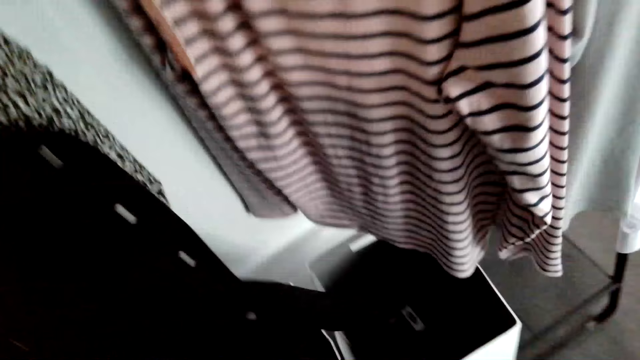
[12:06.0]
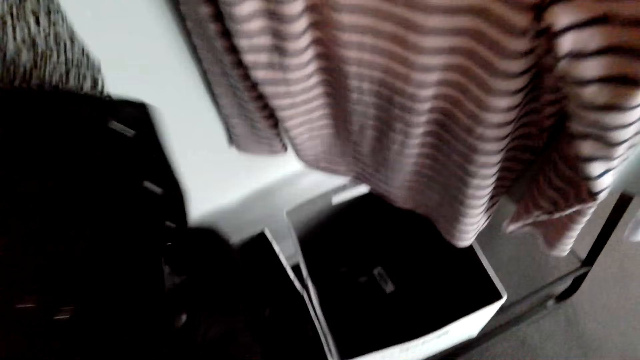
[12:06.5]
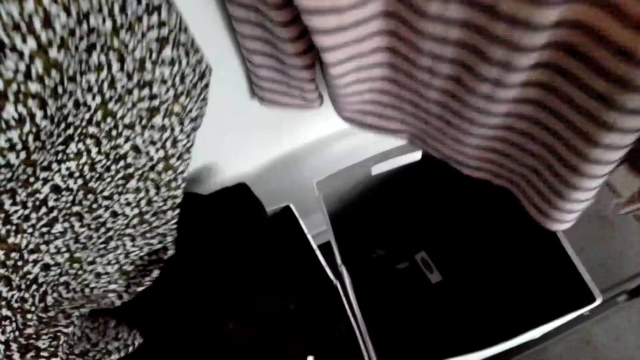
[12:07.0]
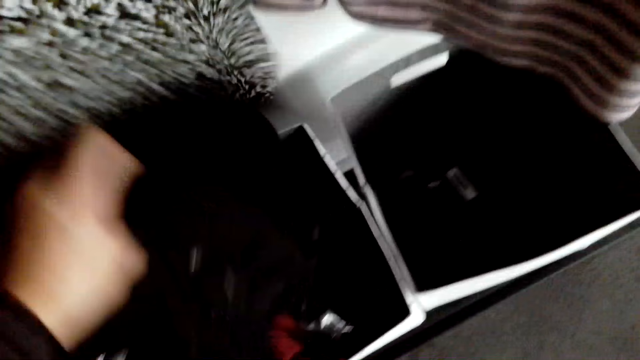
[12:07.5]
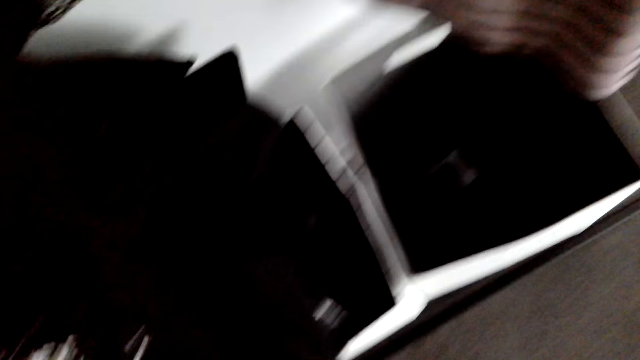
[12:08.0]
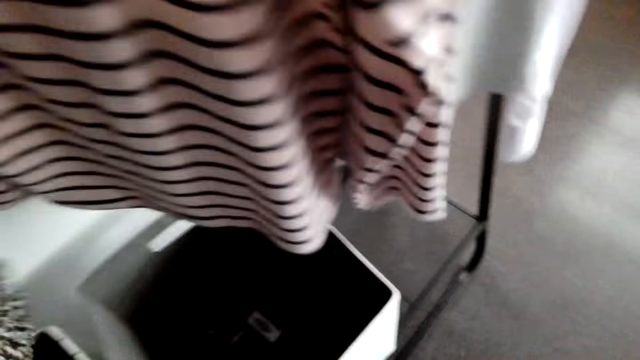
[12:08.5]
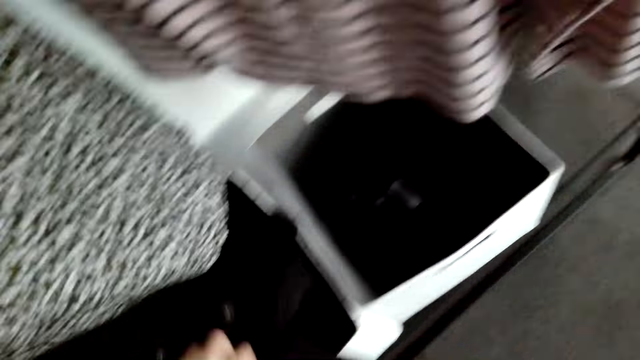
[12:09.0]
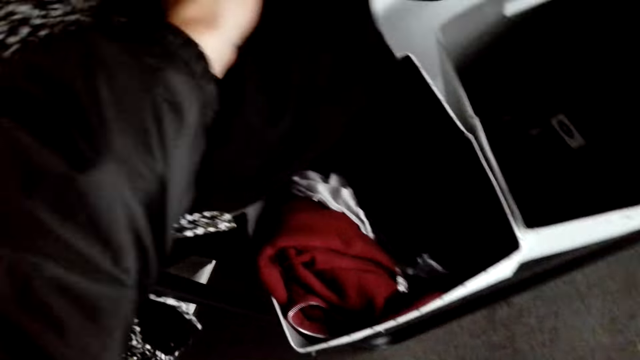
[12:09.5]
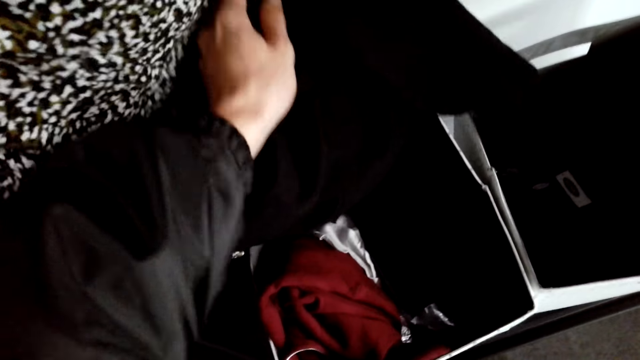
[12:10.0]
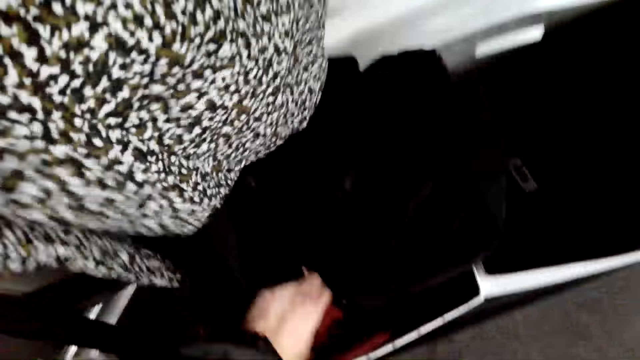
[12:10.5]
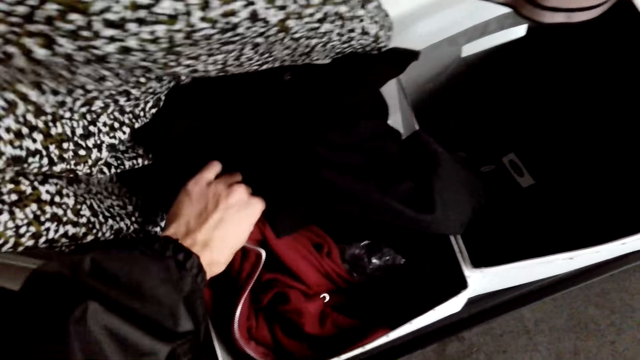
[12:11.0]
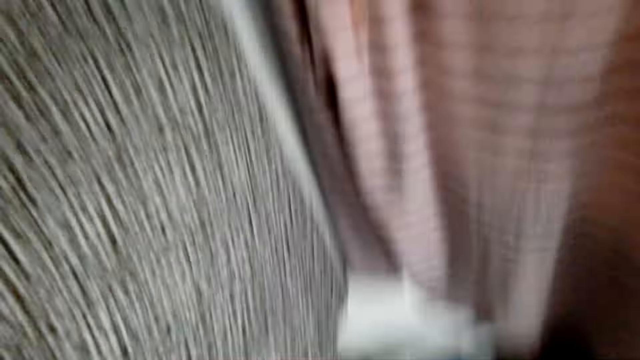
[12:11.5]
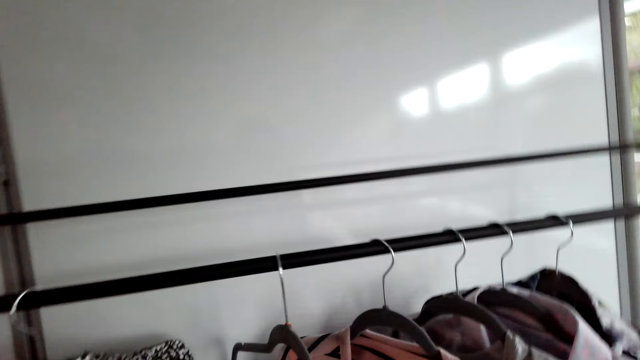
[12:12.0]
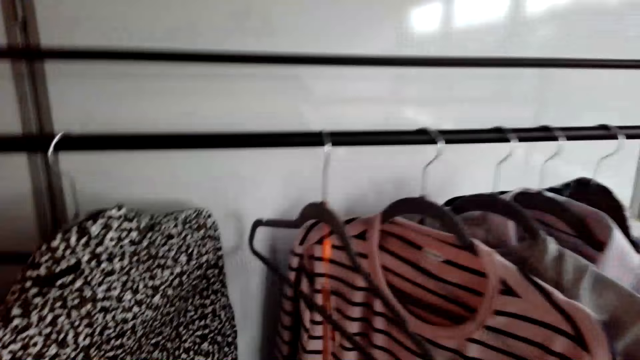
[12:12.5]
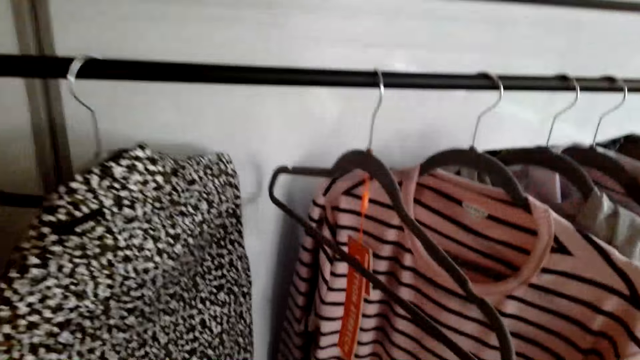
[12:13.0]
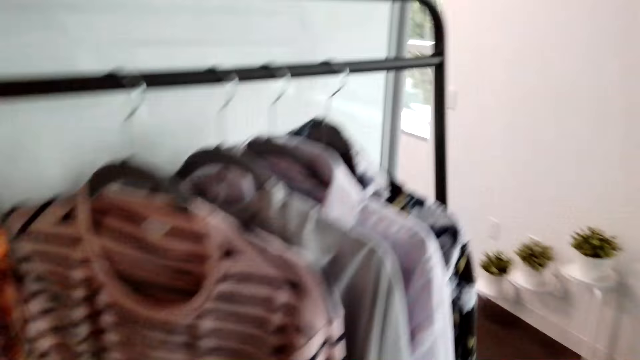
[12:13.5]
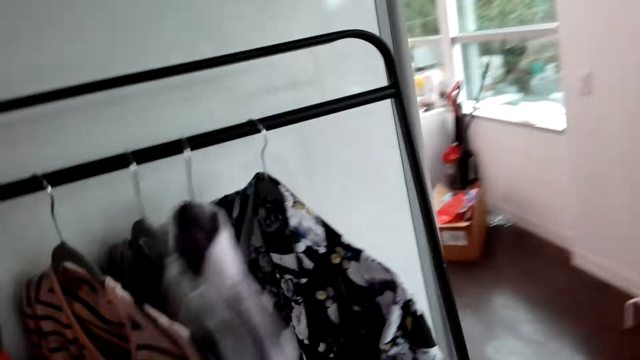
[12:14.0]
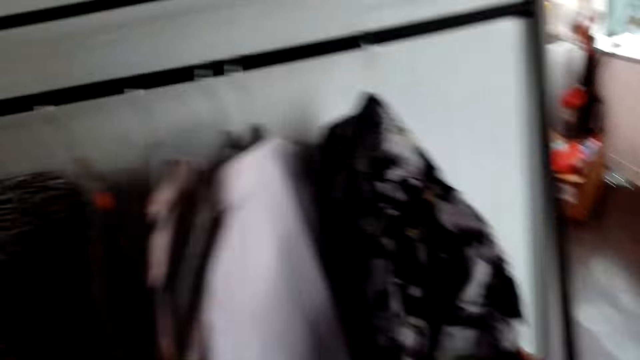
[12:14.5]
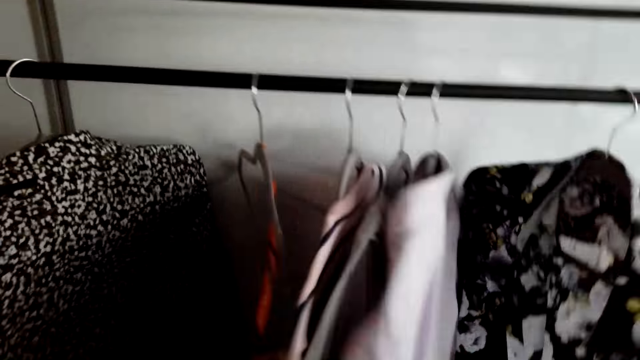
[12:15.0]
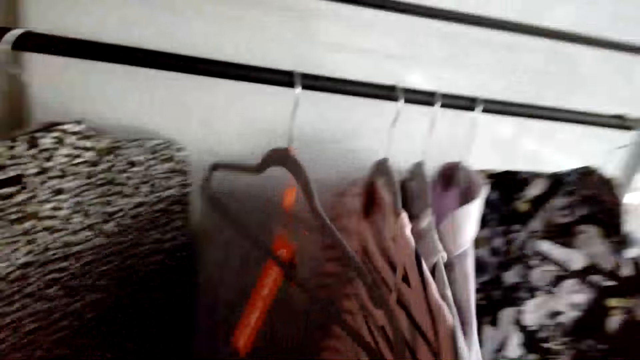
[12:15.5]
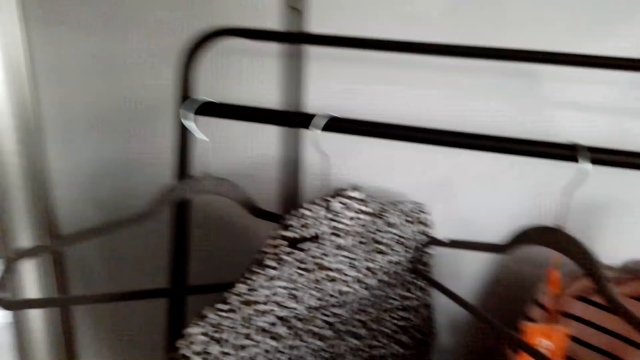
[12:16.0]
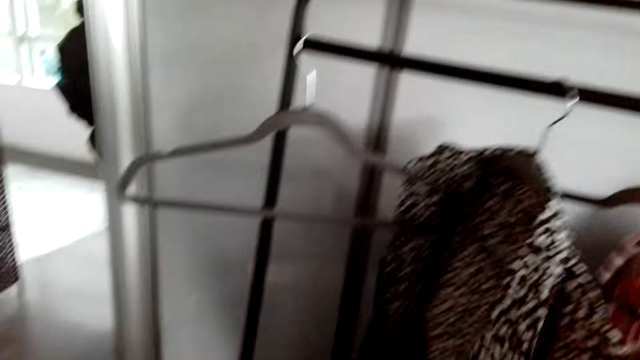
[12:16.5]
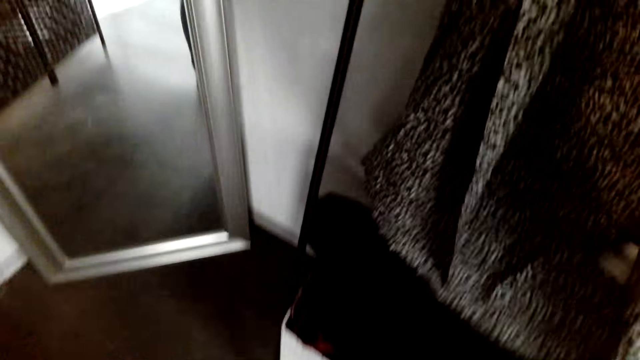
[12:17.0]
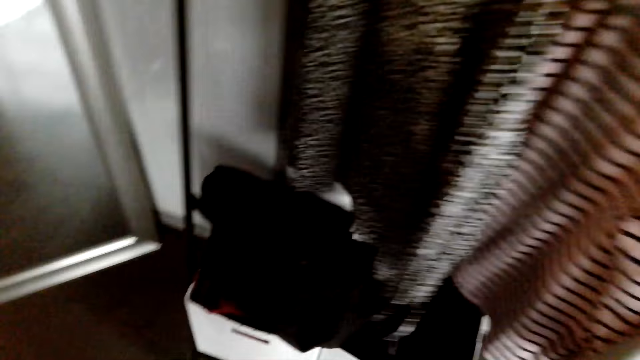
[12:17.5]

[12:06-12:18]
The camera wearer holds a piece of cloth. They return something in the box. They look around in the room. They touch the shirts. They look at pieces of cloth.

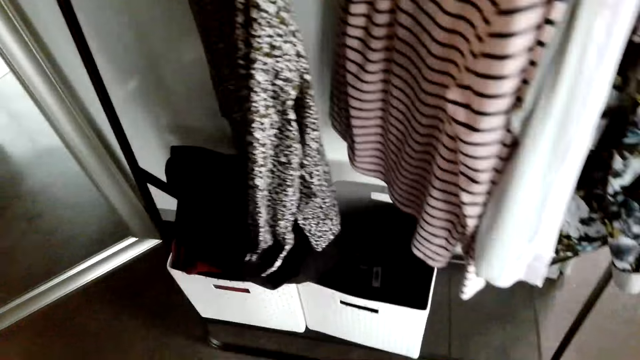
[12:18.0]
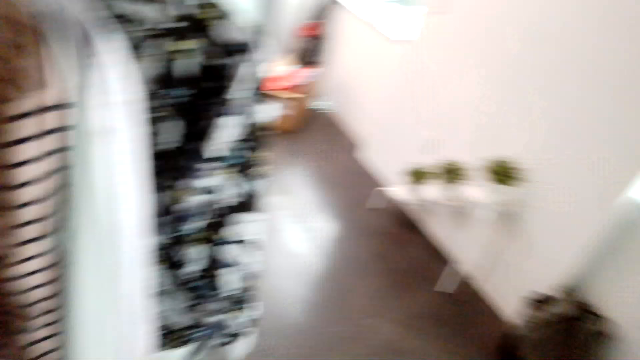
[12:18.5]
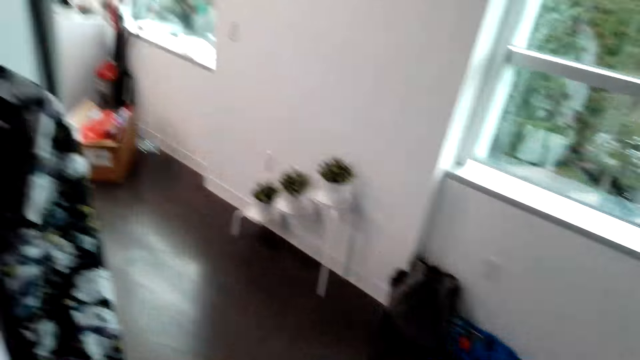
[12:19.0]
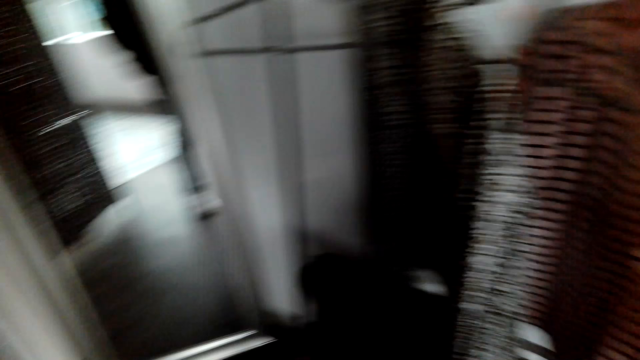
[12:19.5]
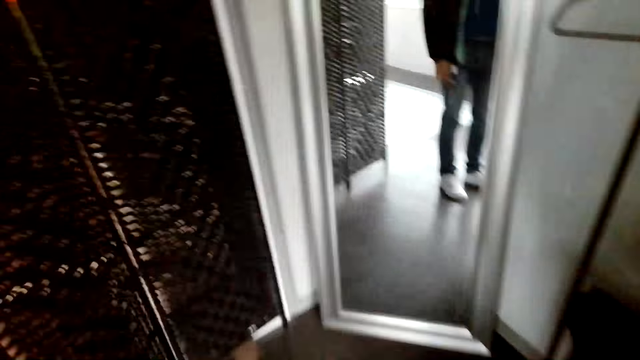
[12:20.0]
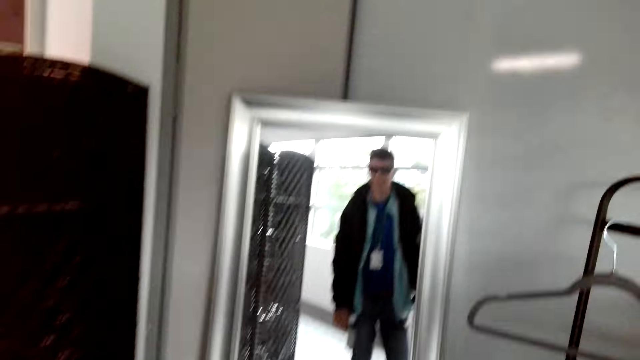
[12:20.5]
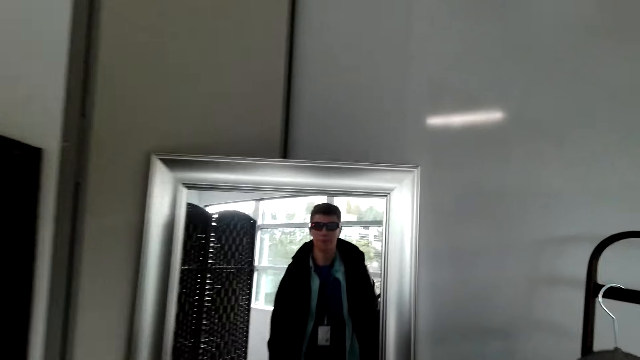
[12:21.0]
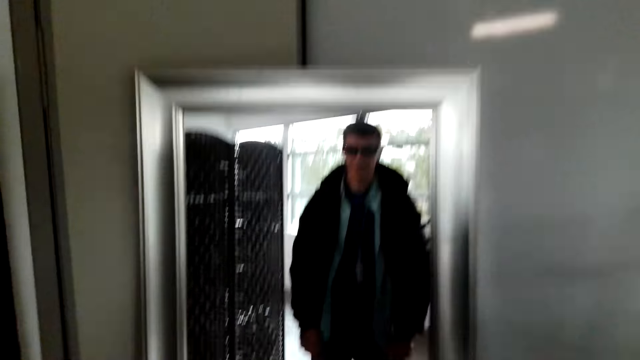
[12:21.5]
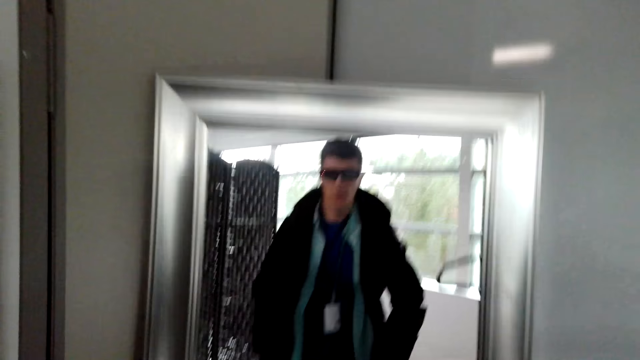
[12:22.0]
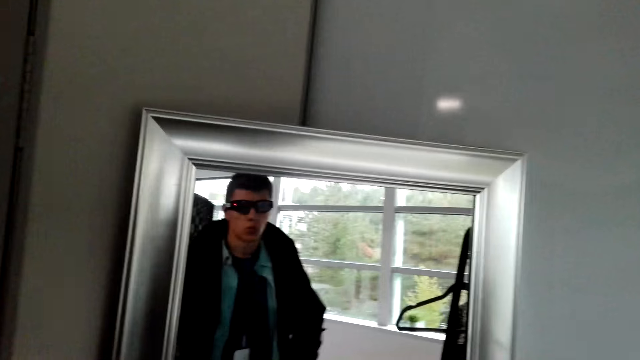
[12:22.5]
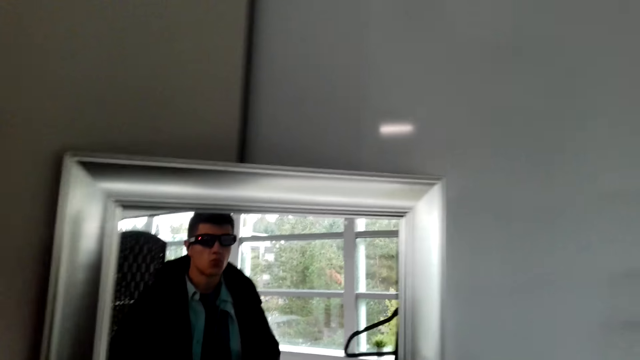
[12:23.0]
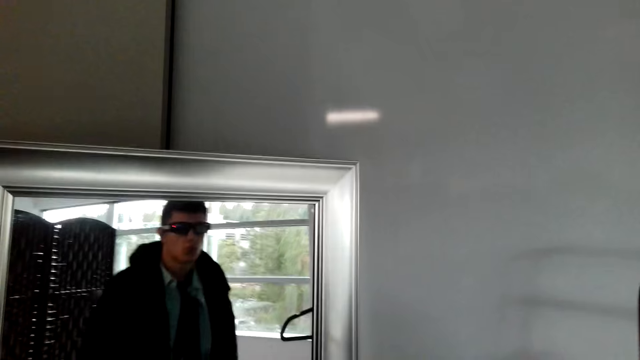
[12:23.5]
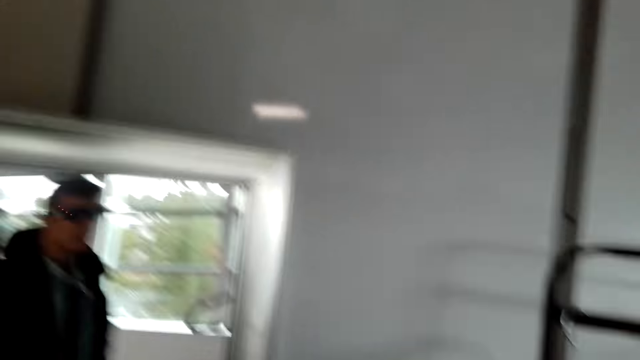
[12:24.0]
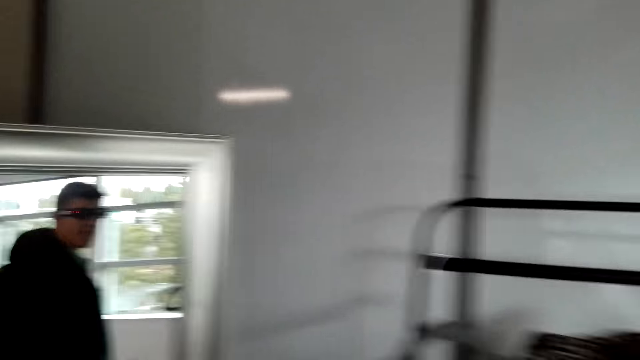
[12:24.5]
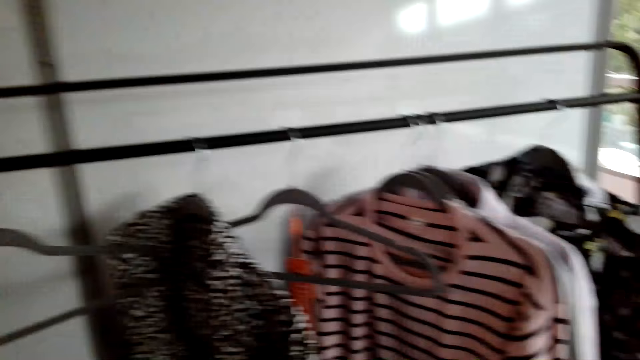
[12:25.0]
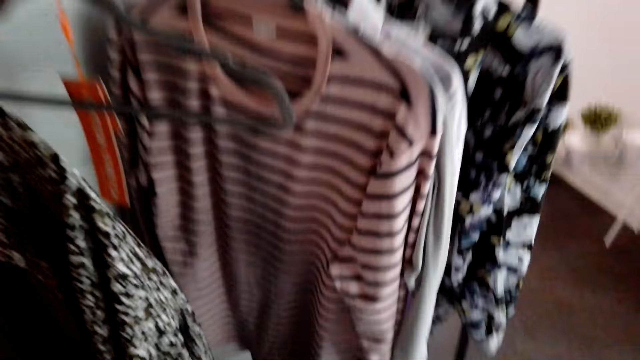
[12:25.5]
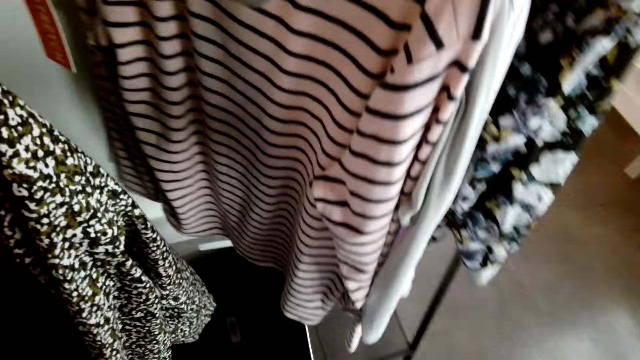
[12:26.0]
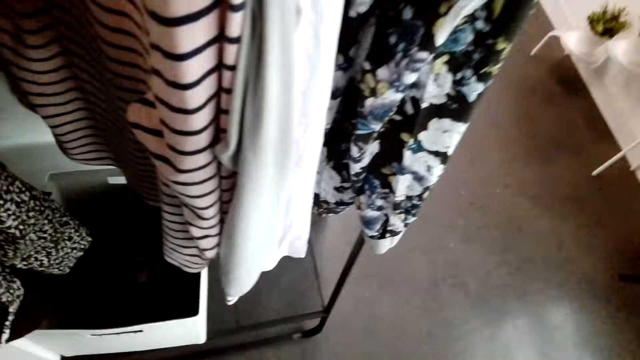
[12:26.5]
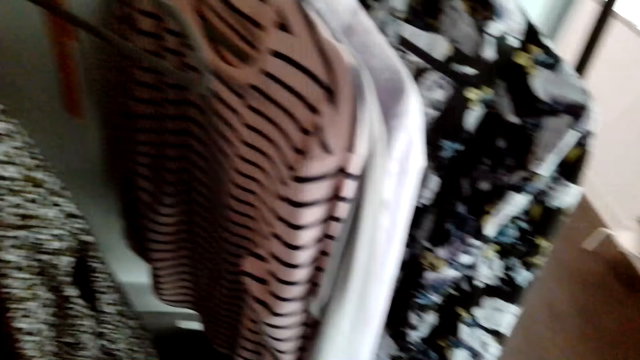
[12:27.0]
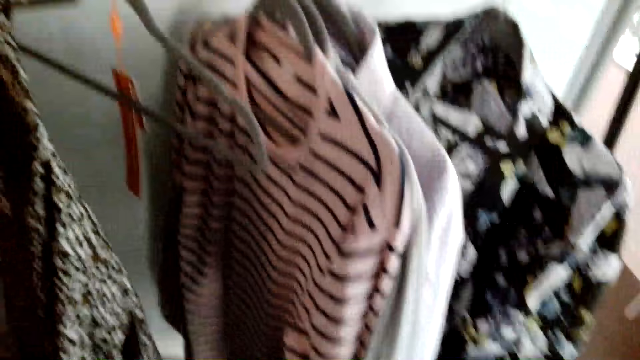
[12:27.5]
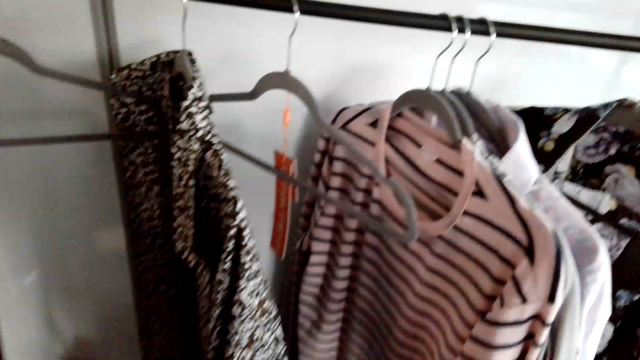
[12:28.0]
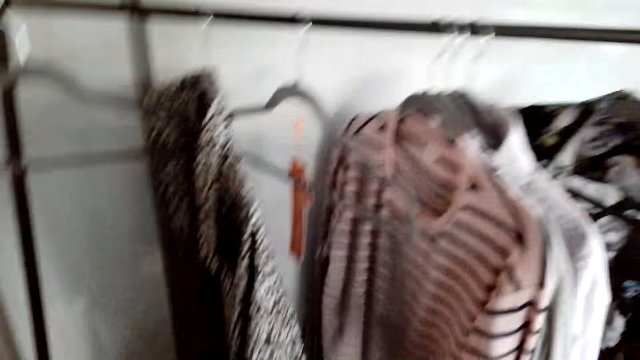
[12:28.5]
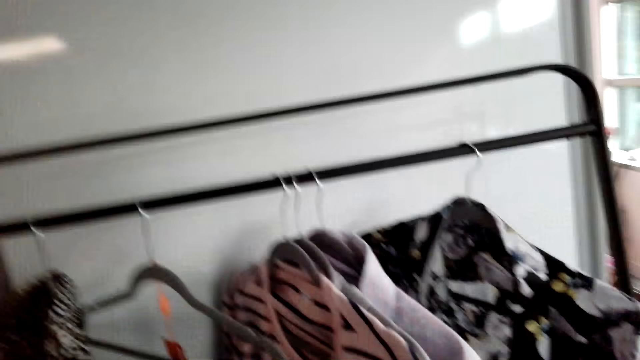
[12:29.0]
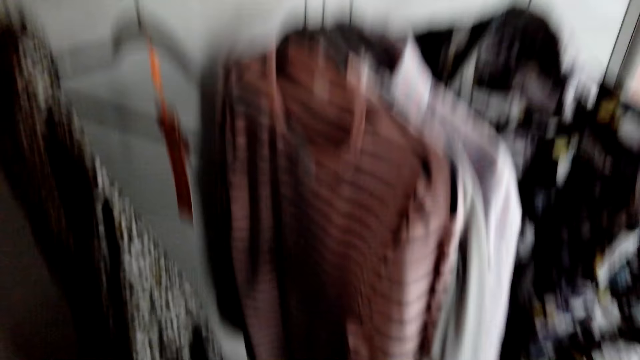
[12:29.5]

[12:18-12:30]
The camera wearer talks to a man. They look at themselves in a mirror. They look around. They look at pieces of cloth. They talk to the man.
